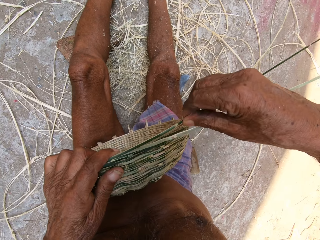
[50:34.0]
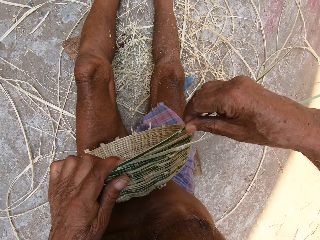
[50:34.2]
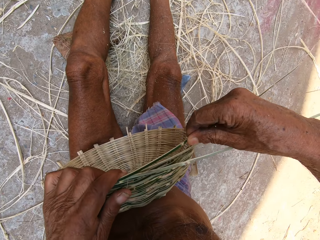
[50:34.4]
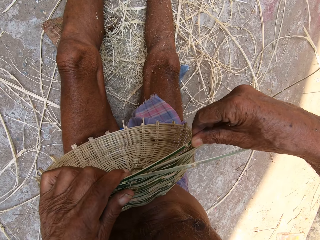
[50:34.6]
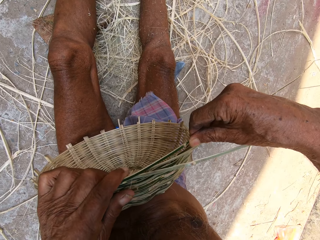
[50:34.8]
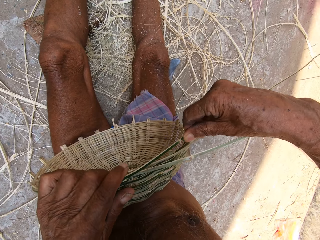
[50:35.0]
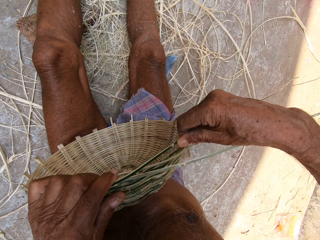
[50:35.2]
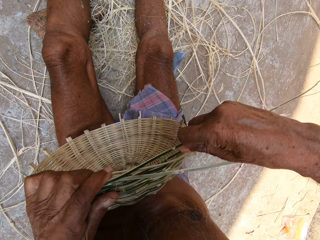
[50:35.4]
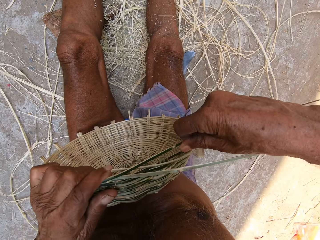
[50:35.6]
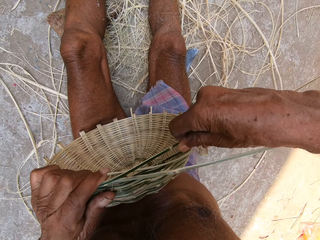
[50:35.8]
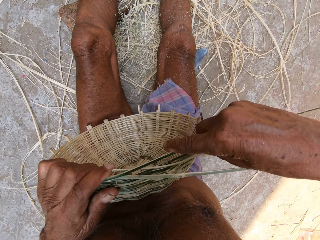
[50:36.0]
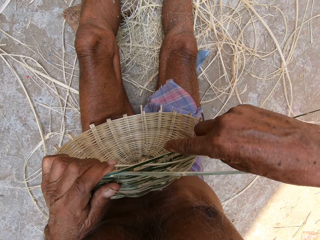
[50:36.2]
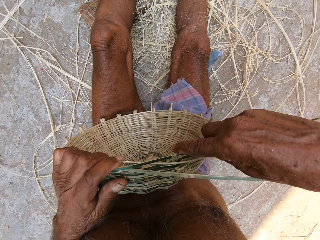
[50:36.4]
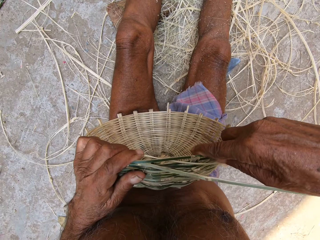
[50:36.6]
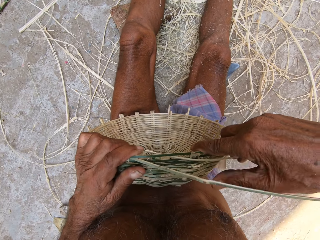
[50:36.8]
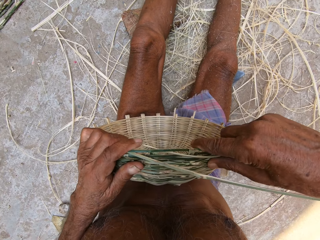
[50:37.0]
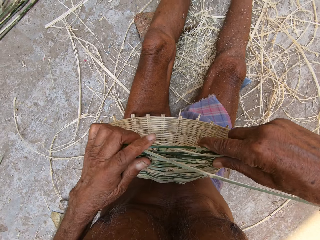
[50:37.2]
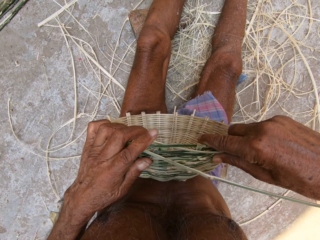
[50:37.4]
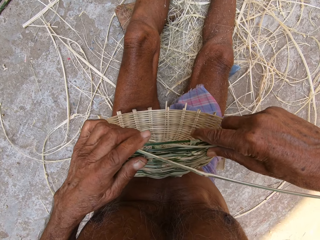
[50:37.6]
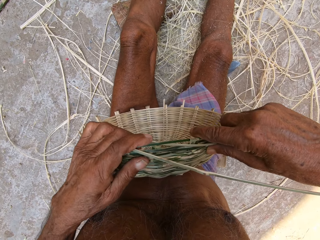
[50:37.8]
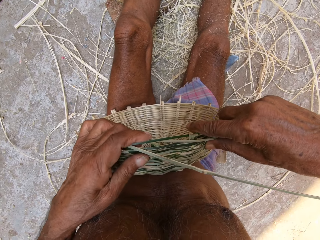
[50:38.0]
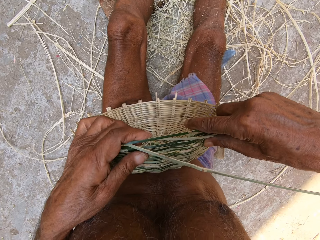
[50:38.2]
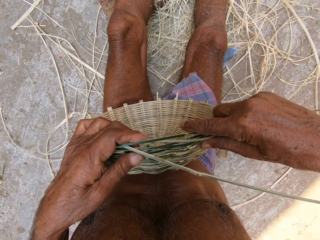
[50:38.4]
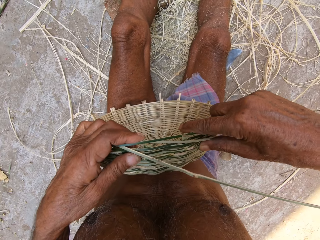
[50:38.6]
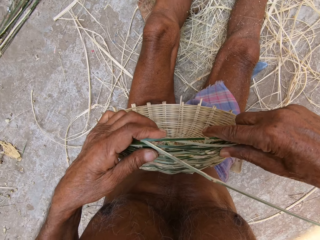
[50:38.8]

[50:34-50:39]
The camera wearer weaves the basket with the bamboo strips.

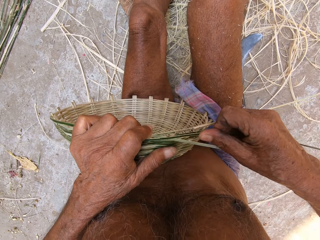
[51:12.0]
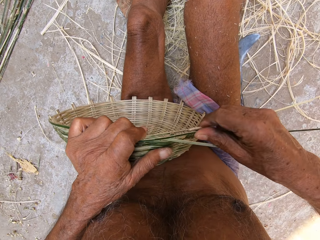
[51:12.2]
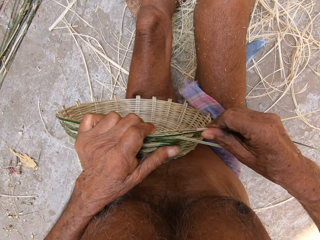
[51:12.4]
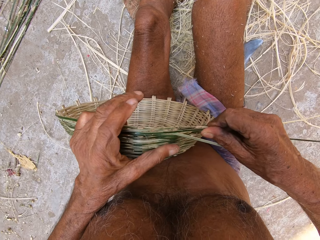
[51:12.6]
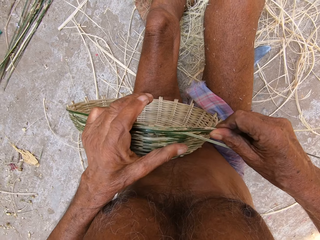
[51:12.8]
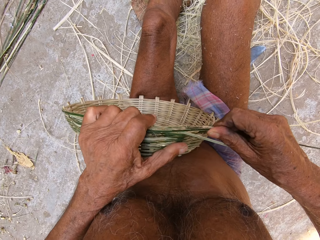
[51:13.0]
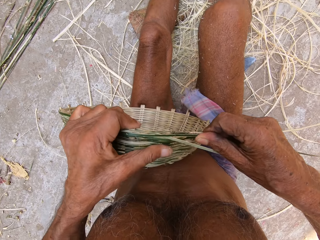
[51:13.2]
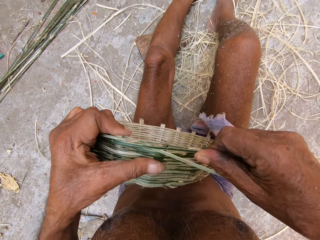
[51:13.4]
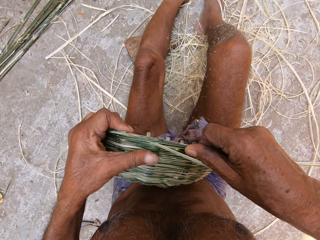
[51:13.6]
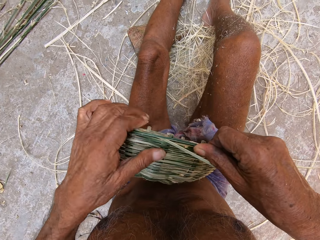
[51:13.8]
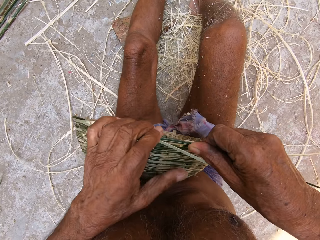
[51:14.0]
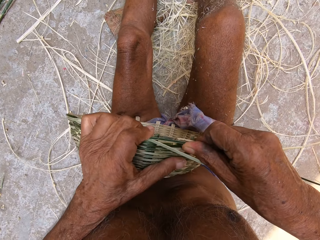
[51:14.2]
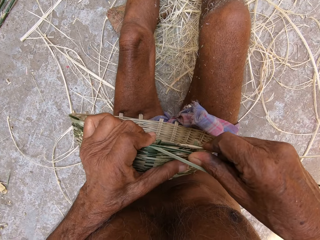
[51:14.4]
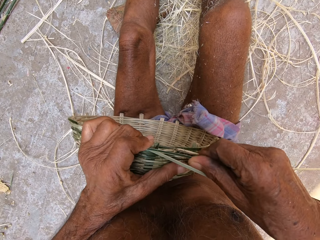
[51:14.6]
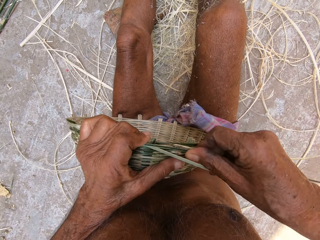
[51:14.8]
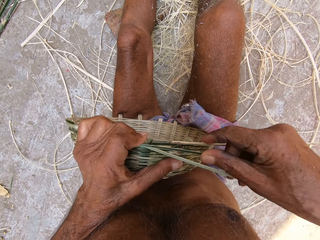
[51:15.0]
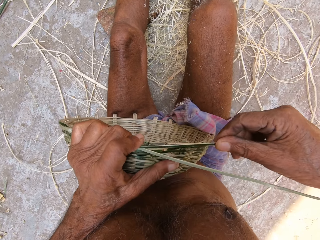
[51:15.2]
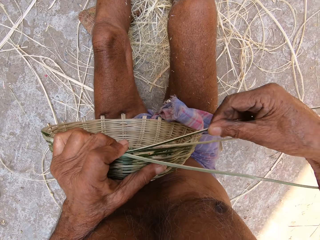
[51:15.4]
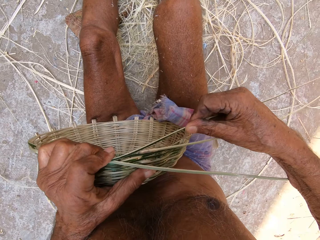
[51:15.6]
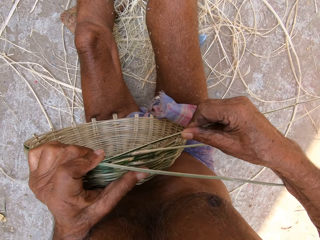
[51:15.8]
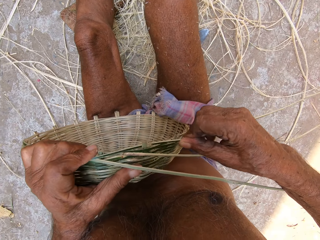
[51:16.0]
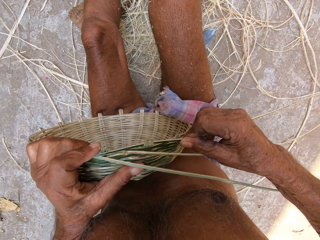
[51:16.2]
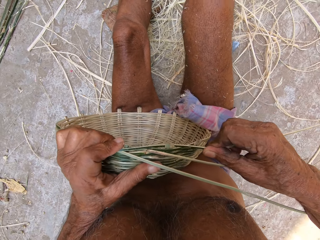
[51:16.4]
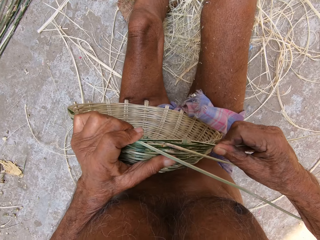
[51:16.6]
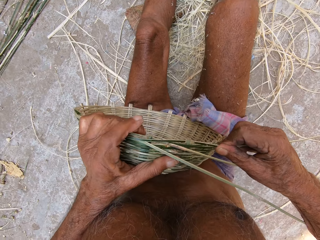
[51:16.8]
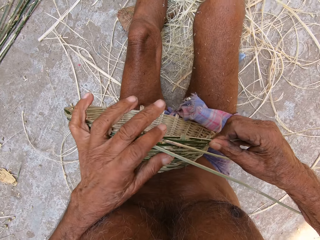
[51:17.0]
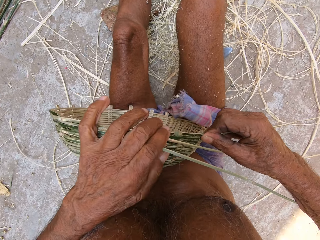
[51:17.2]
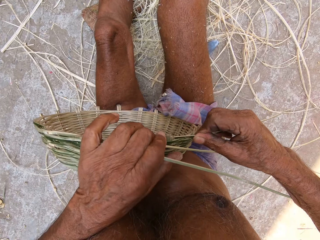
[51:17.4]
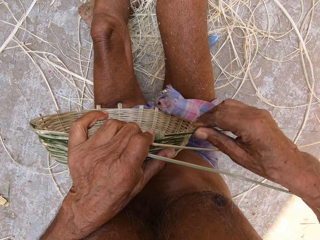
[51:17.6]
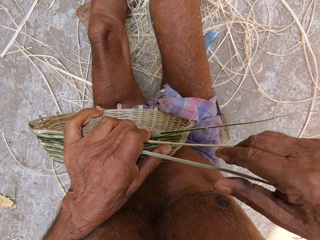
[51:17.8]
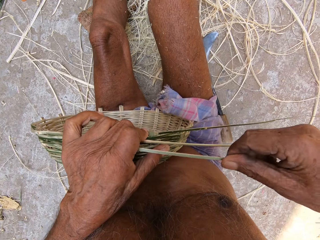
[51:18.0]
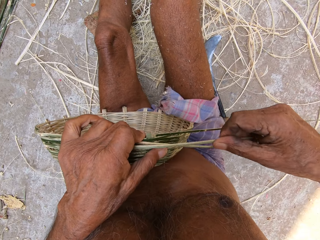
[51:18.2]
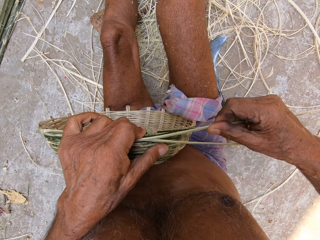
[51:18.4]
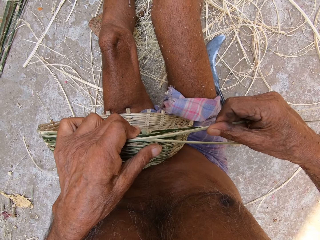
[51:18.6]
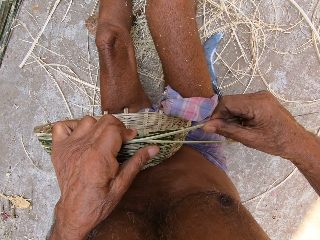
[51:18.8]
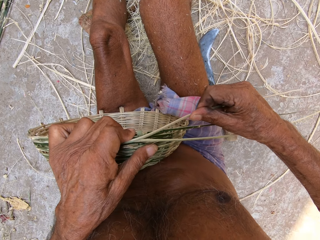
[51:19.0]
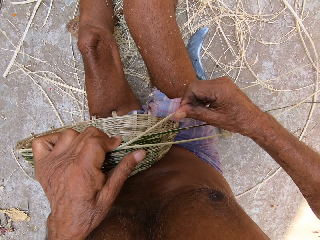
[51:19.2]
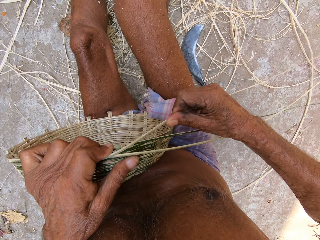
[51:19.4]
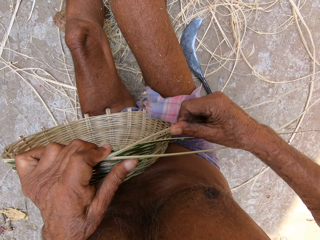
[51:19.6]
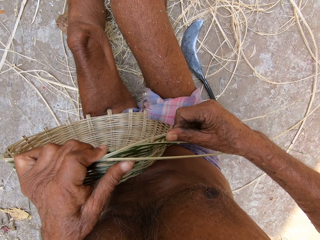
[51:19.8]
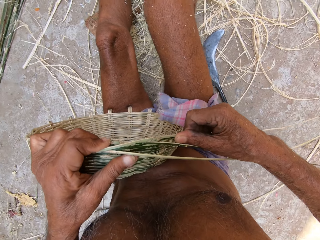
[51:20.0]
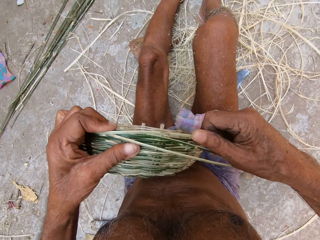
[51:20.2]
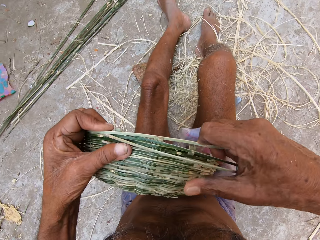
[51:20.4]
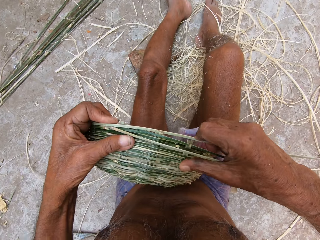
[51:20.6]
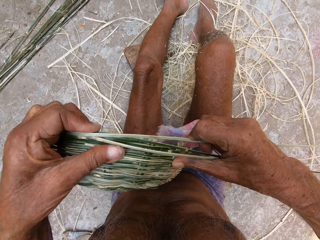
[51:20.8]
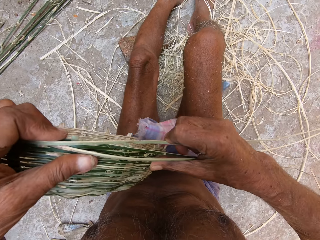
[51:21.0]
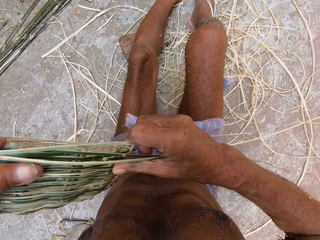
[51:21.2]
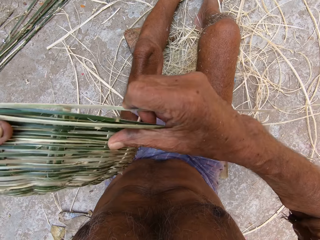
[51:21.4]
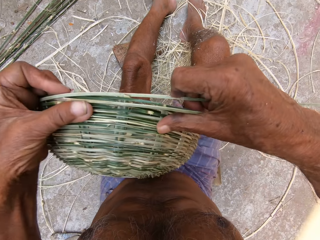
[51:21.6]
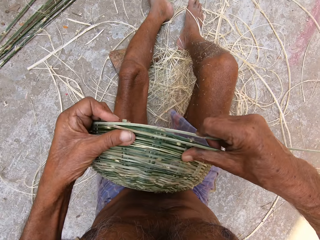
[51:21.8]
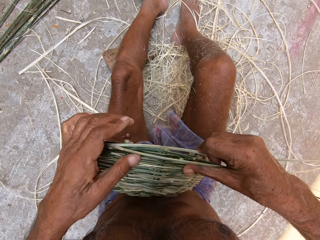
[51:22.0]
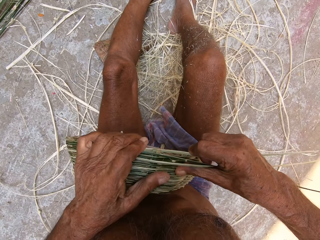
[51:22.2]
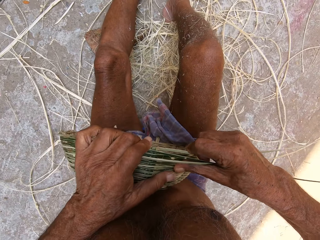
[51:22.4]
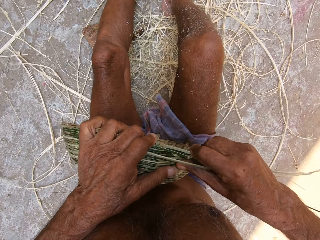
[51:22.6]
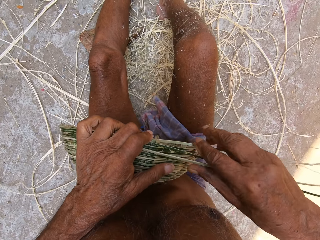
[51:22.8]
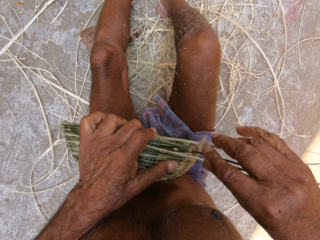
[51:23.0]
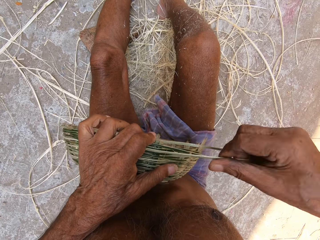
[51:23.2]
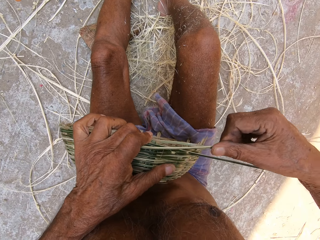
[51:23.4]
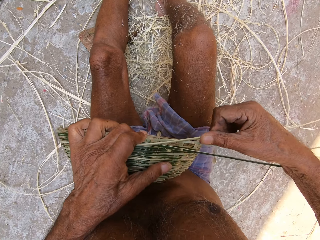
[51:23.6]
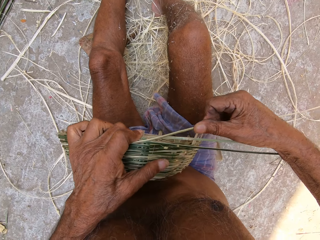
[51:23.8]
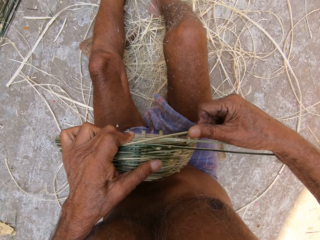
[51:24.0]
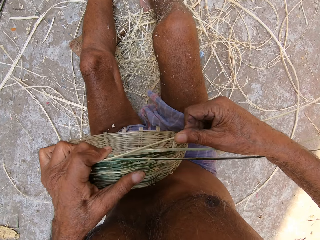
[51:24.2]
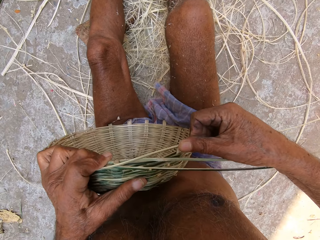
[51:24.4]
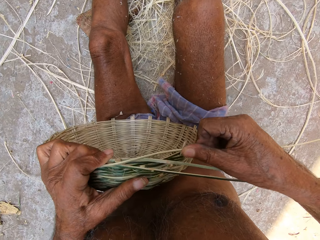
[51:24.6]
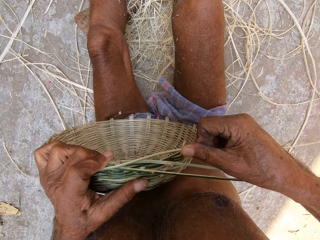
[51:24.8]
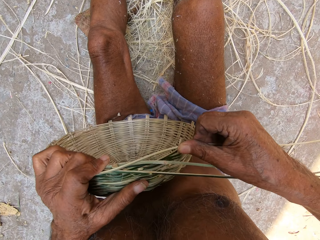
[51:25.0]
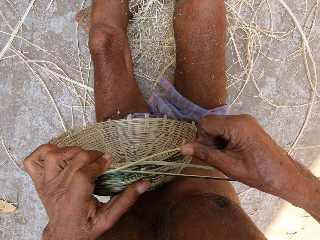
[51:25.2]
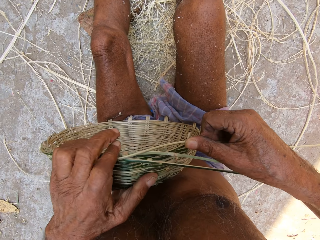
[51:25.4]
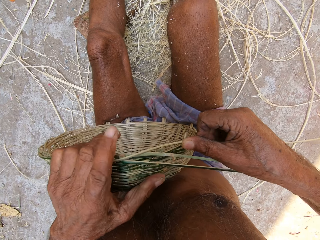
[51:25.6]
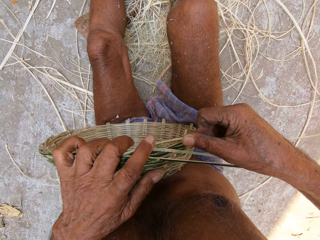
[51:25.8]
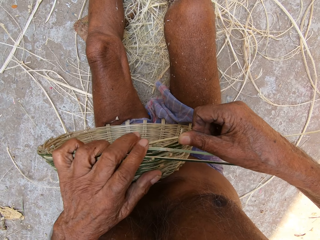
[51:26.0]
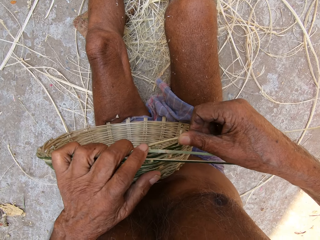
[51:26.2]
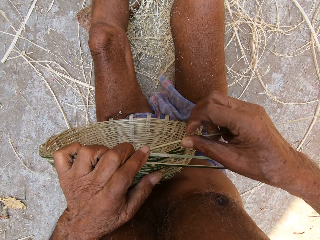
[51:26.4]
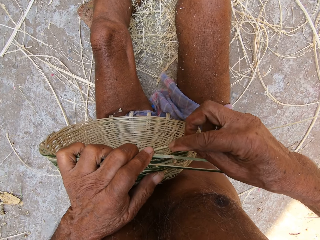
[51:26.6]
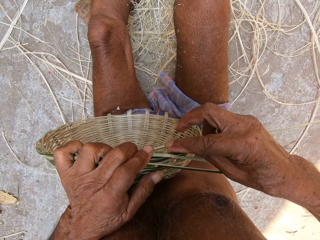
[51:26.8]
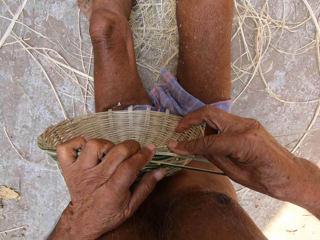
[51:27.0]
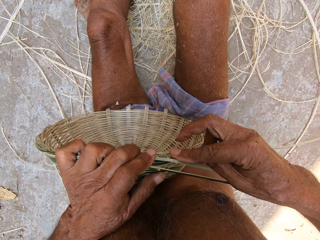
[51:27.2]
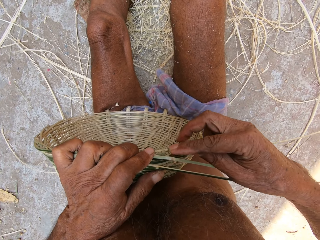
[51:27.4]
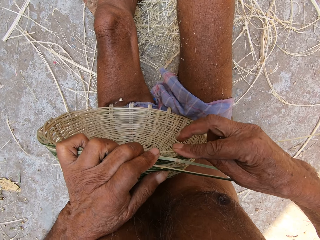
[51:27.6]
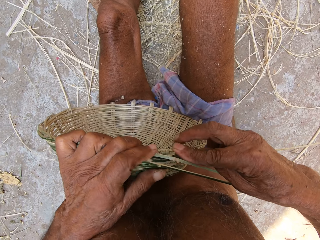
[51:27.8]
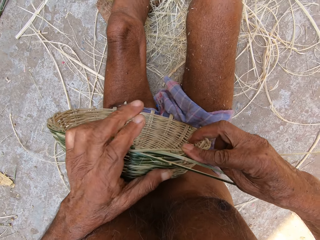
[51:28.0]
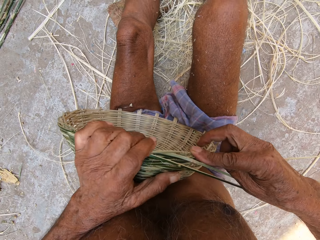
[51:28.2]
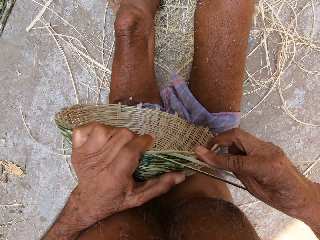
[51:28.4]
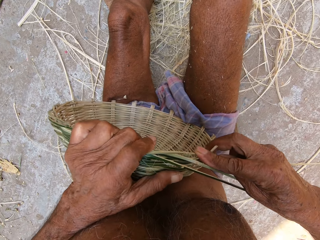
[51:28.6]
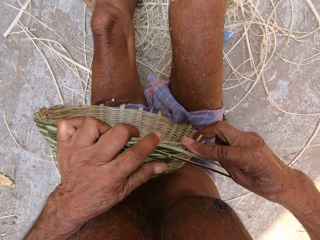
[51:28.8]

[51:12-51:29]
The camera wearer turns the basket with his hands. He weaves the basket with the bamboo strips. He turns the basket with his hands. He weaves the basket with the bamboo strips.
